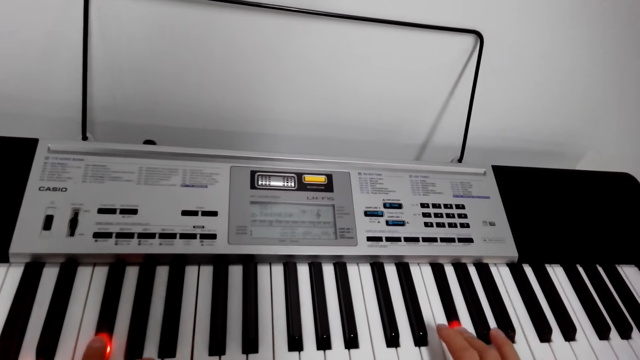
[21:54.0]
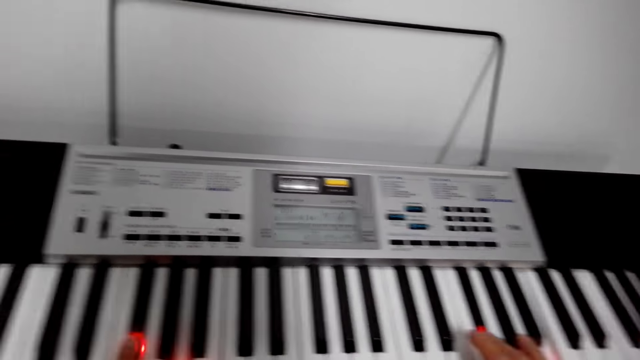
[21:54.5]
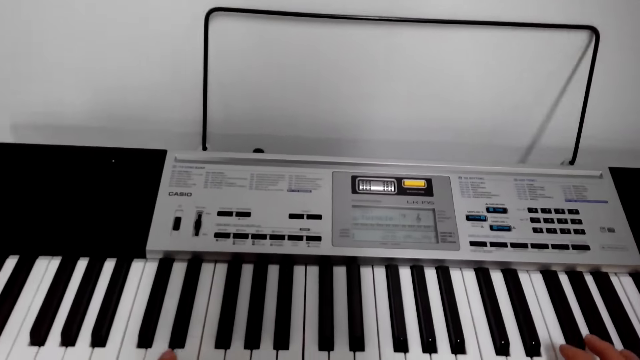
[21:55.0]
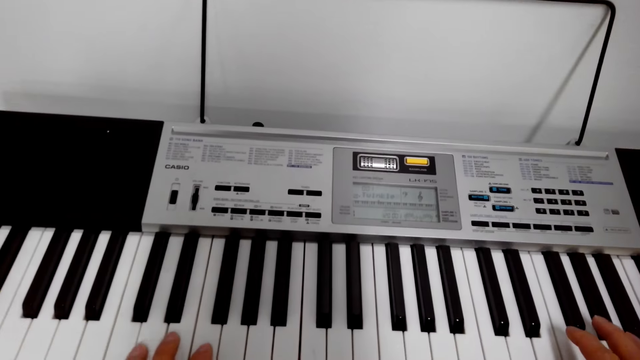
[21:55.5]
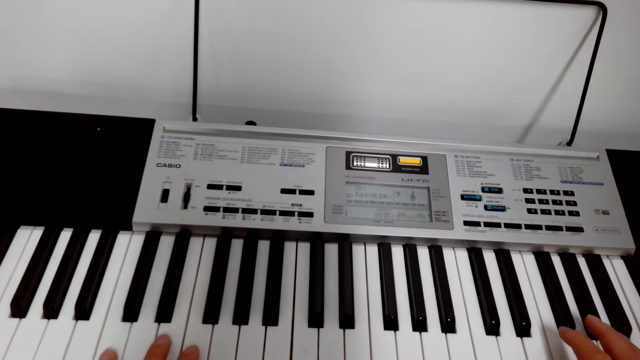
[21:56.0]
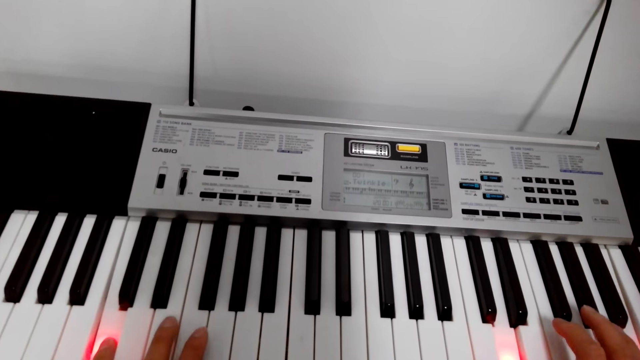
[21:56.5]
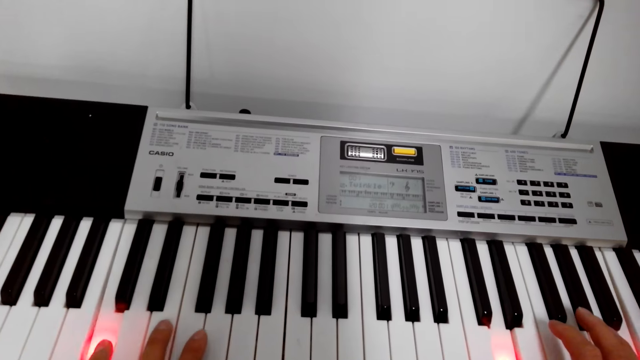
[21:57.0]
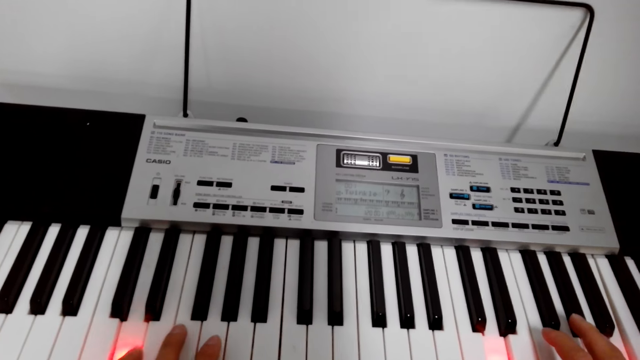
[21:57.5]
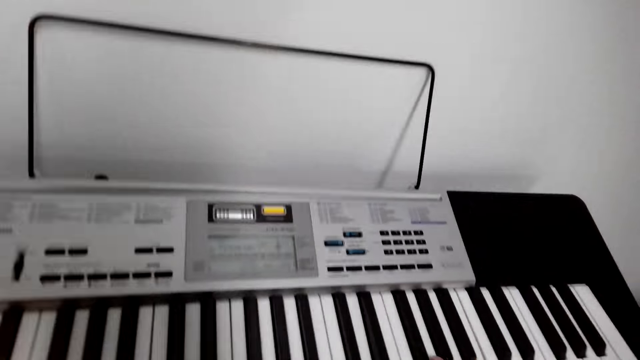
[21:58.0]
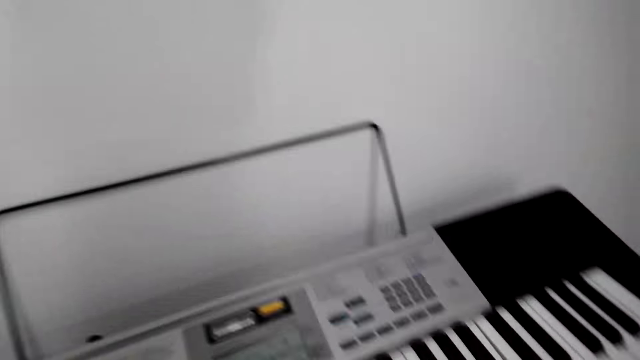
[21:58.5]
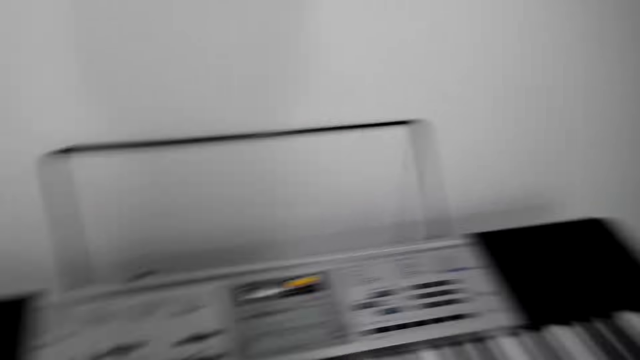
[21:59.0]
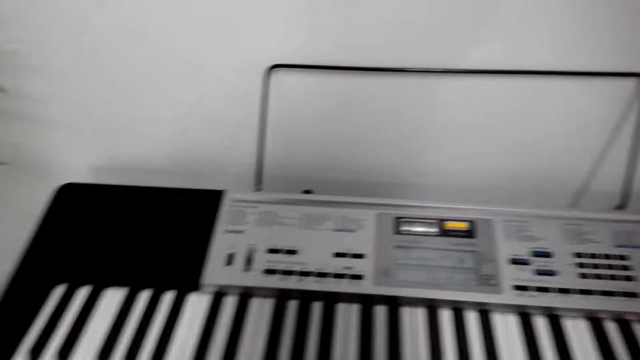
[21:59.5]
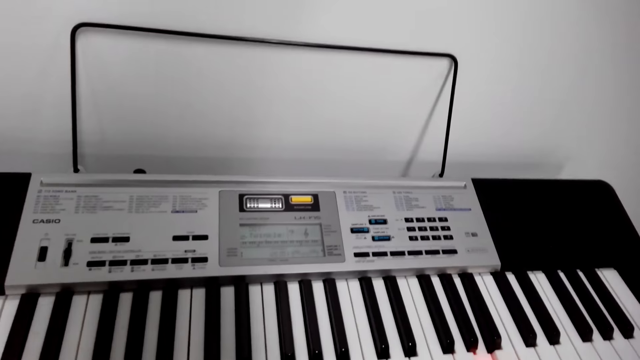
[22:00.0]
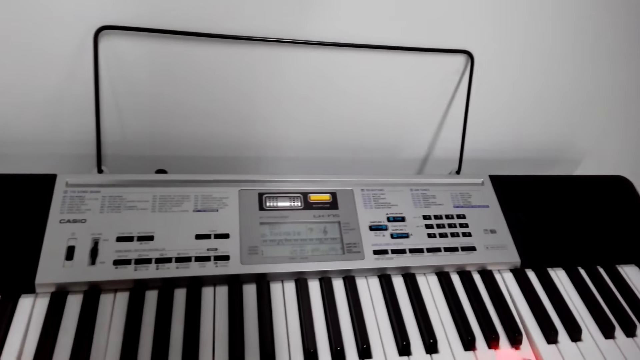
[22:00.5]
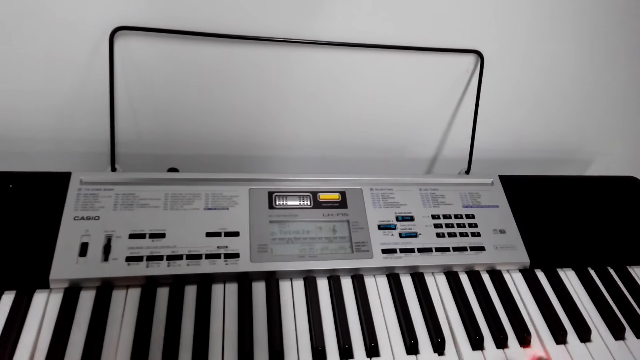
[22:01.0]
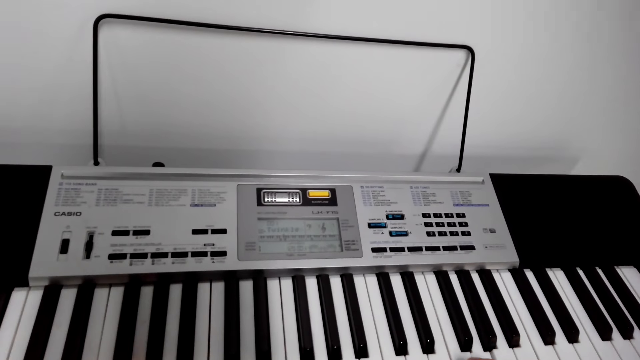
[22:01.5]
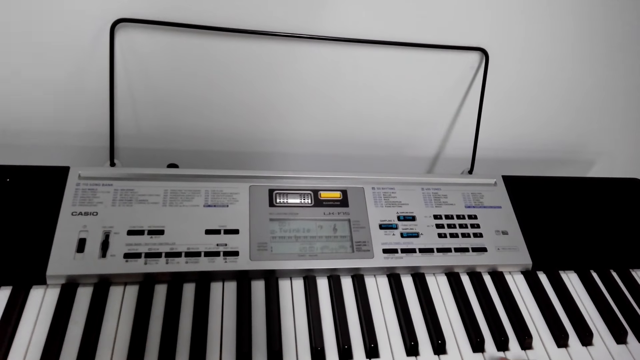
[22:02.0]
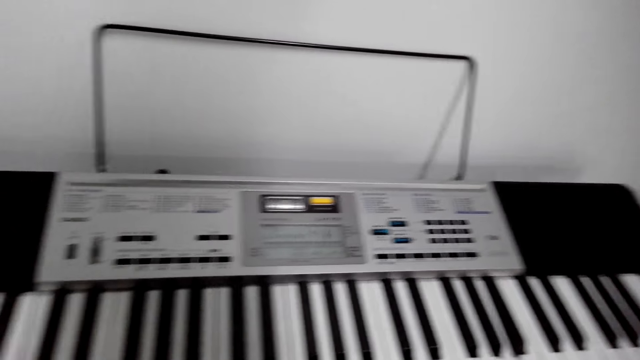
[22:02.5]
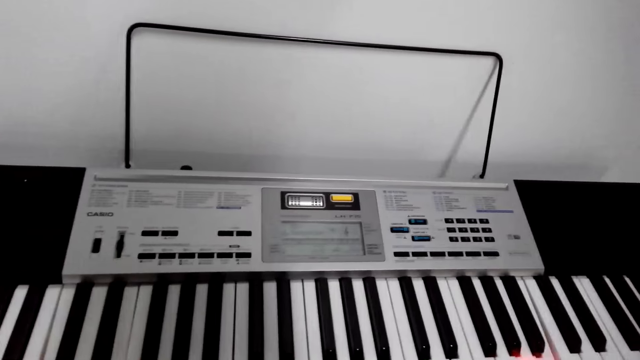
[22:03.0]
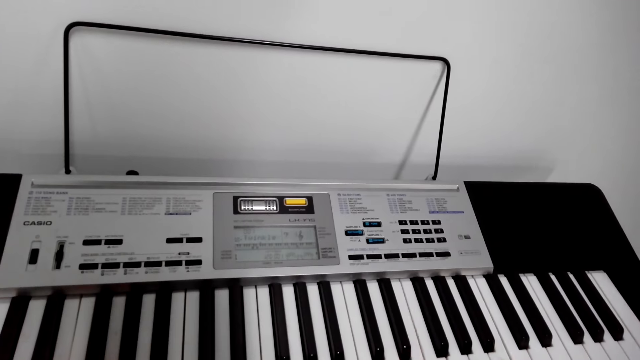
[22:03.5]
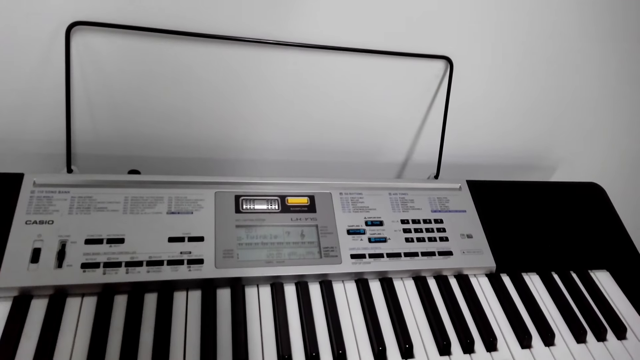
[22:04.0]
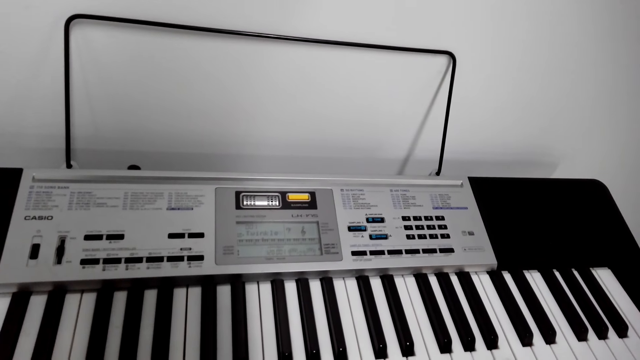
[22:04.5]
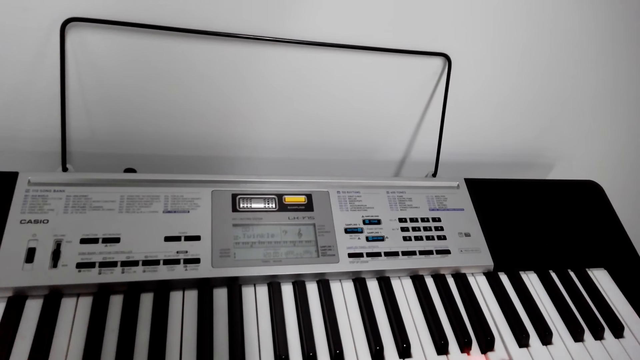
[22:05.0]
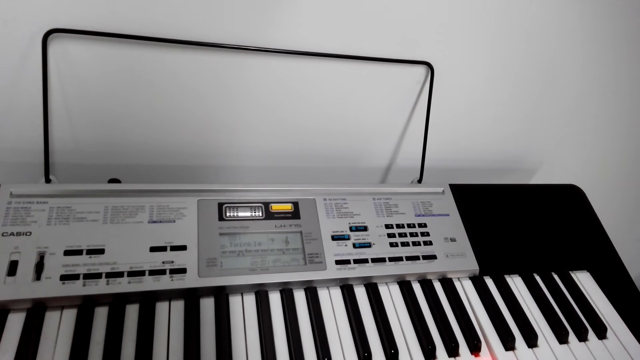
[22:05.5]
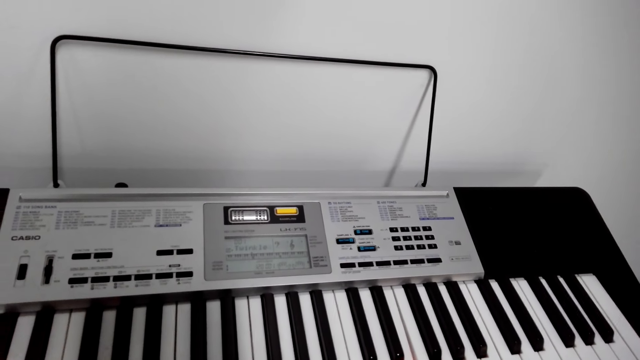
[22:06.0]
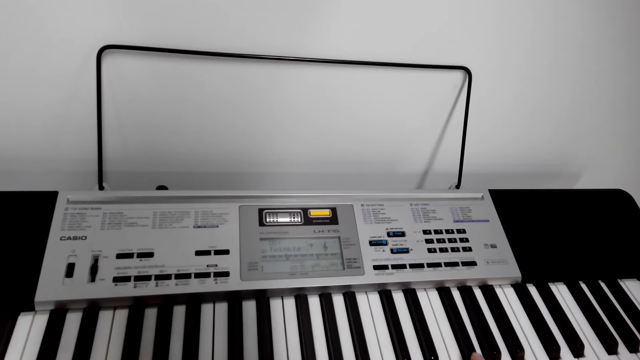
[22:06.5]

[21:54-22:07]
The camera wearer talks to himself while playing the piano. Another person talks.

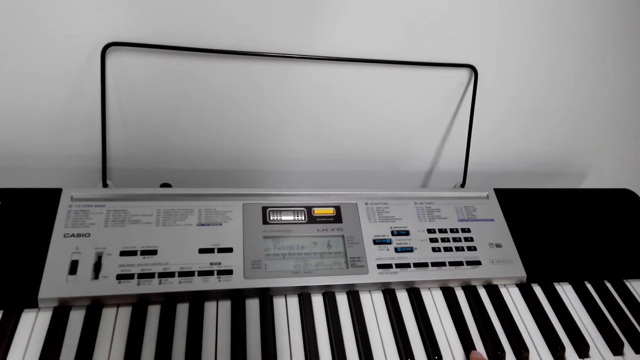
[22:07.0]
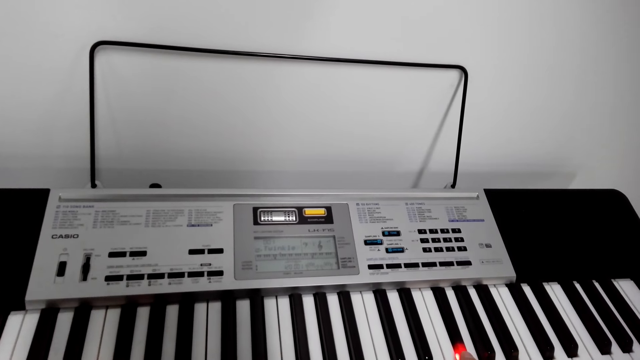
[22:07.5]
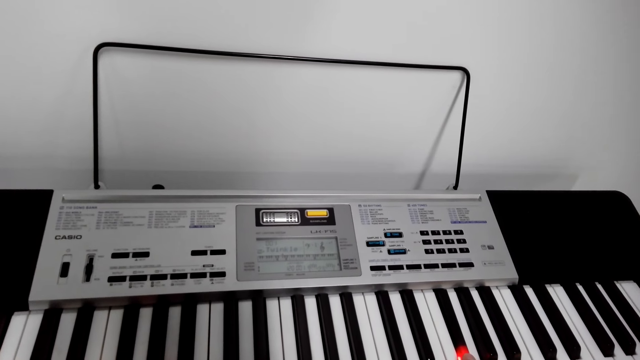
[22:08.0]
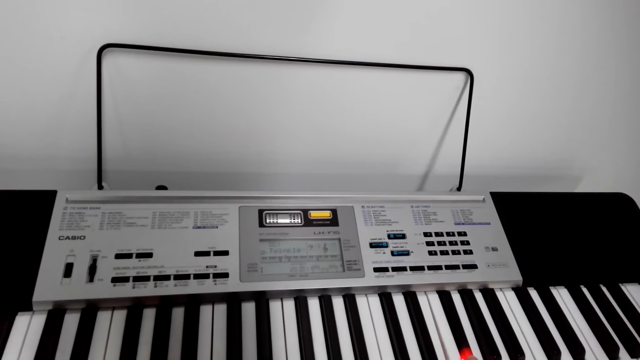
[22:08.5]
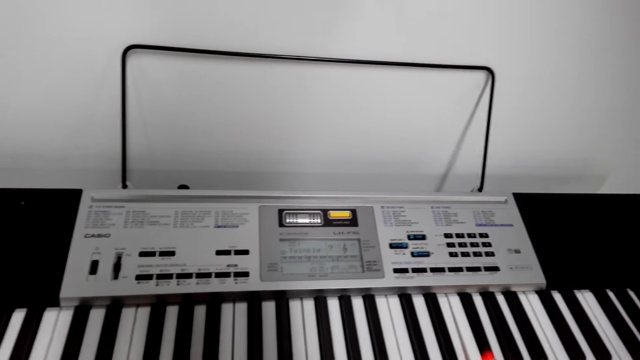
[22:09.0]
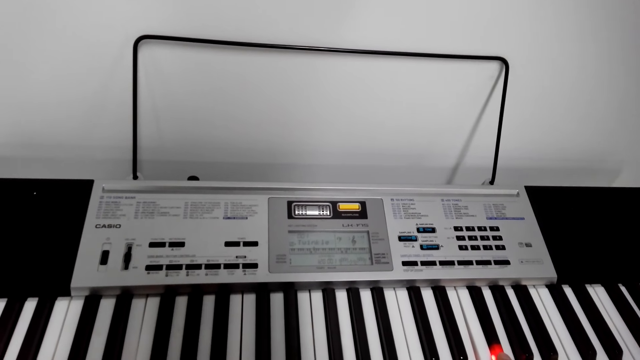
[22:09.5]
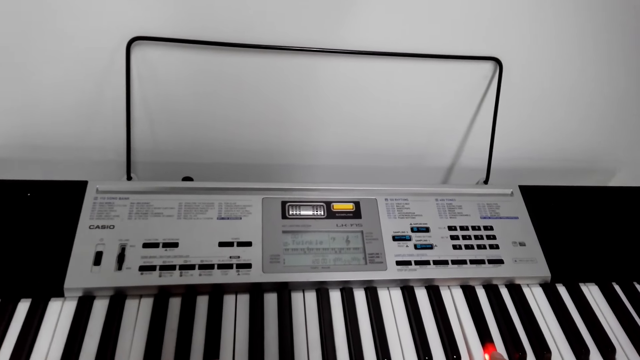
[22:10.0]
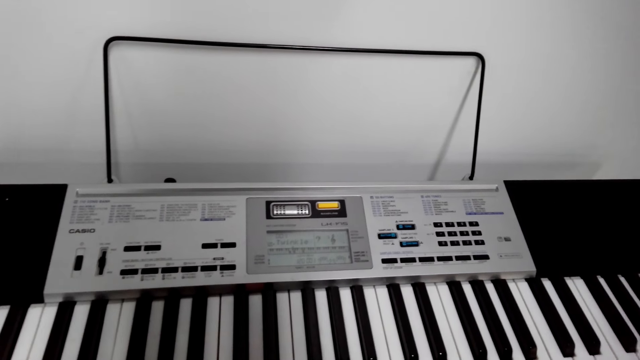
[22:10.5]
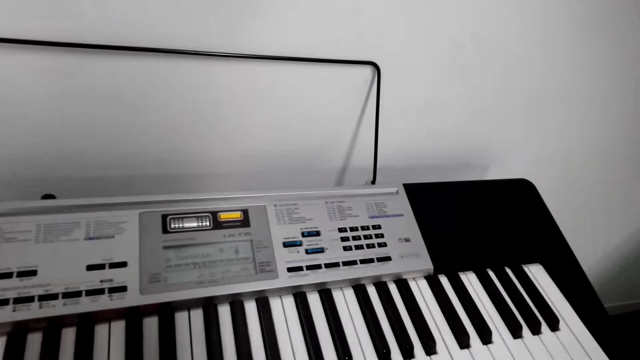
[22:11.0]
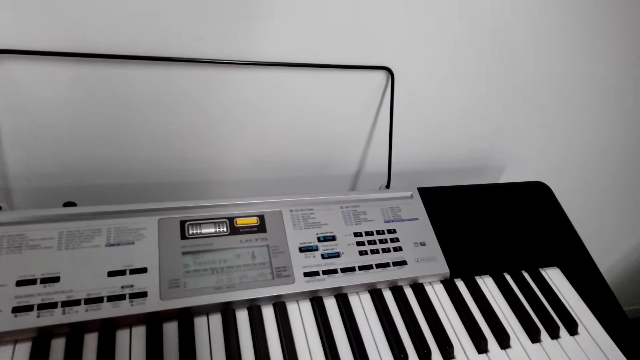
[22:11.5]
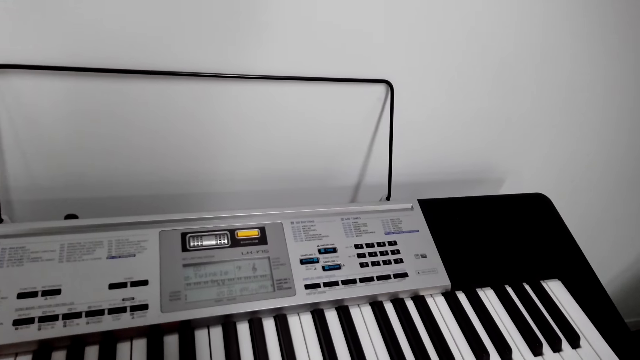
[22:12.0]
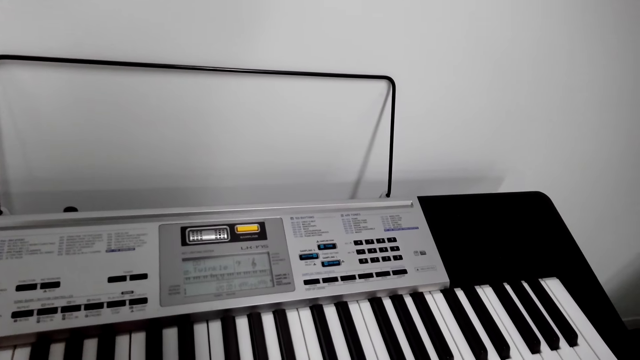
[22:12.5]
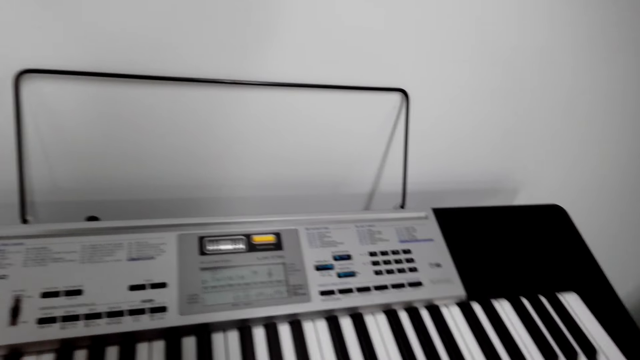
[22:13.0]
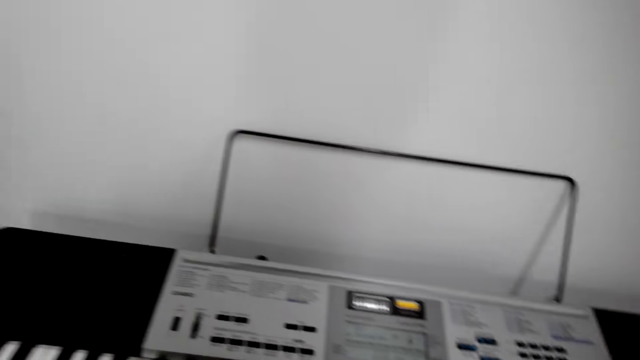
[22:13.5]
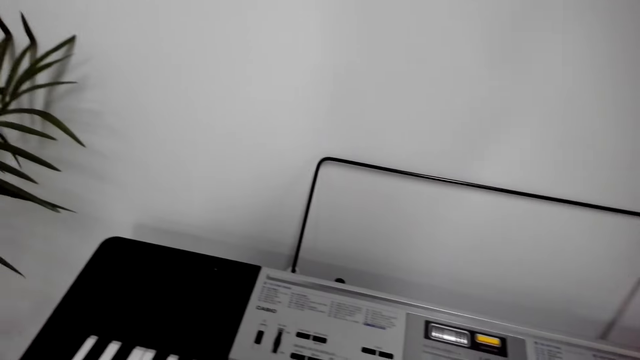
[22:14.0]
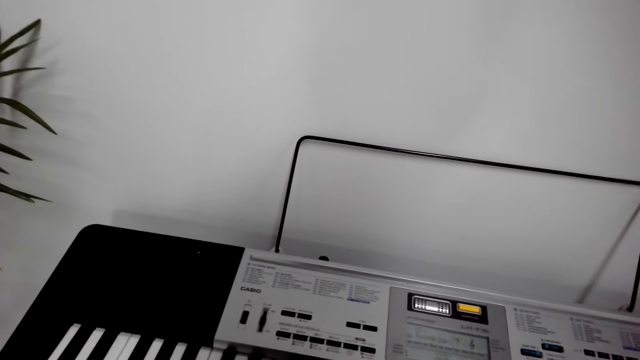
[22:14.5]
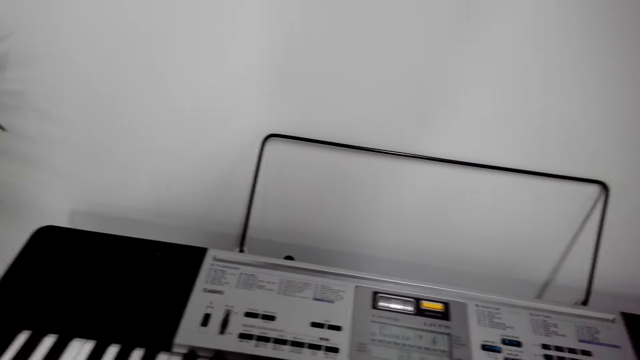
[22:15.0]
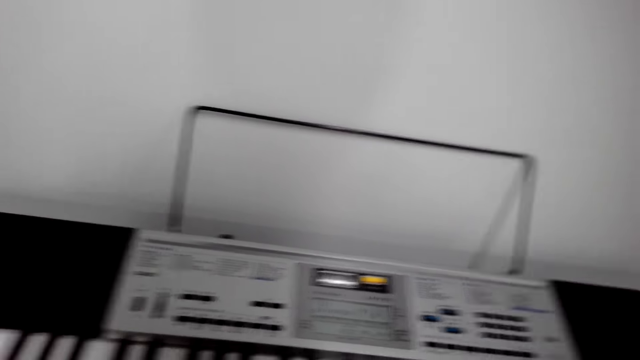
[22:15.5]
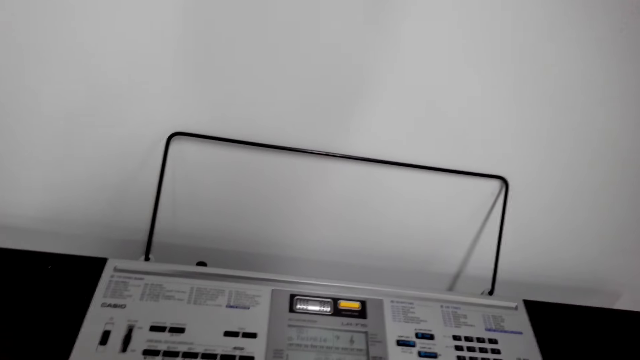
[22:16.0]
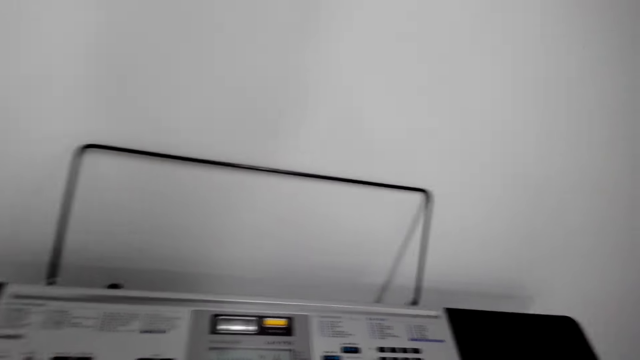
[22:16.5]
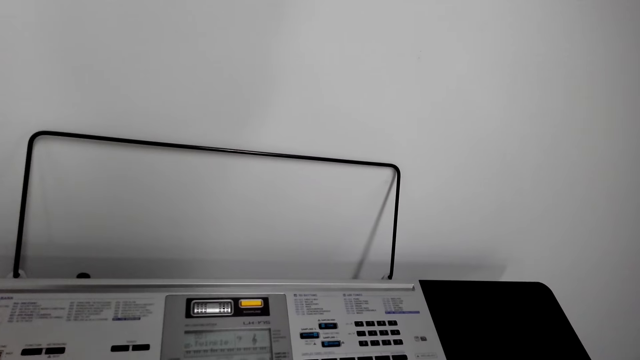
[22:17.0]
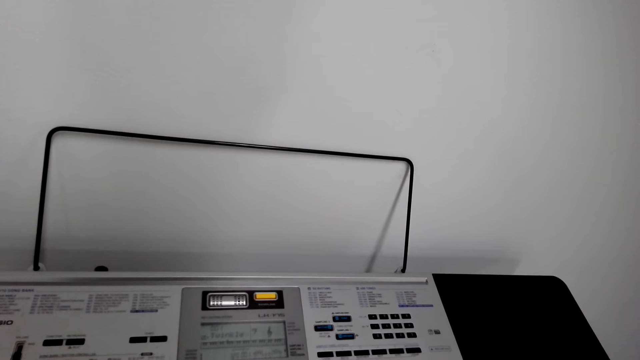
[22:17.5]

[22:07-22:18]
The camera wearer talks while playing the piano. They talk to someone.
